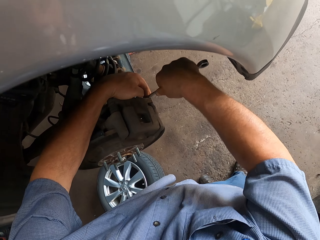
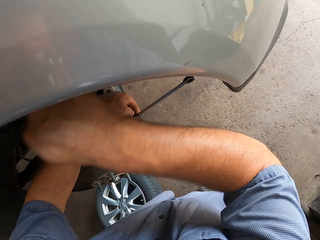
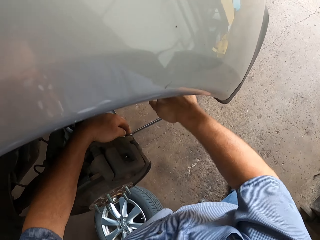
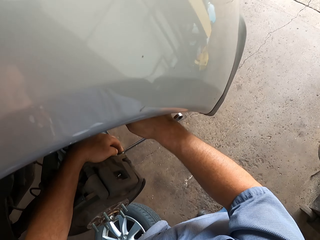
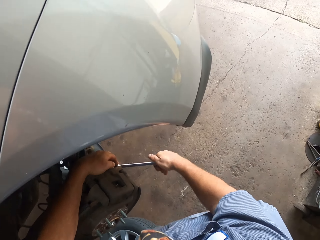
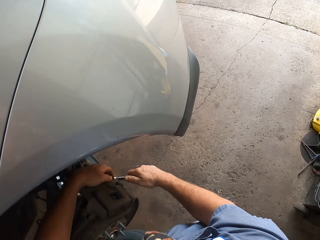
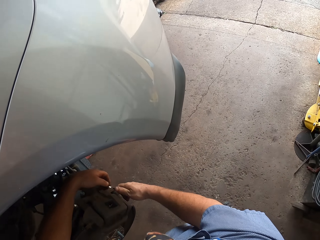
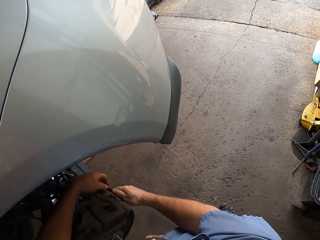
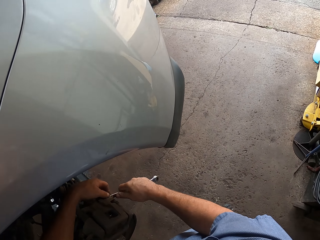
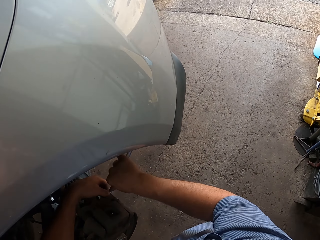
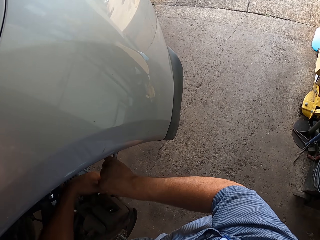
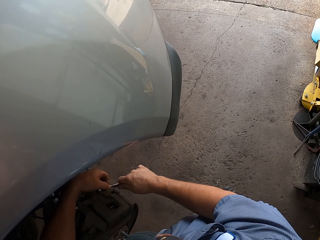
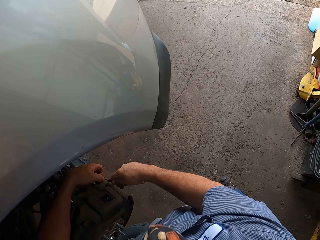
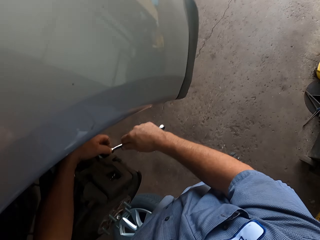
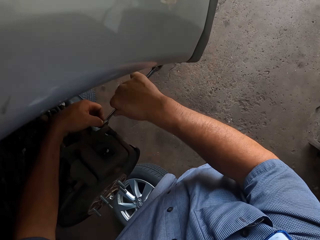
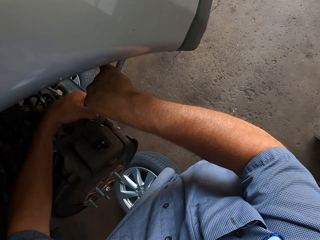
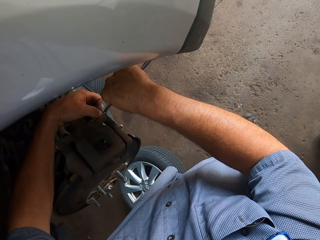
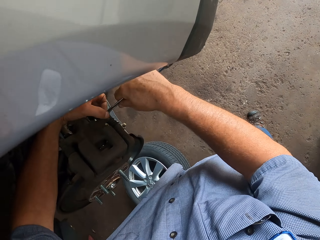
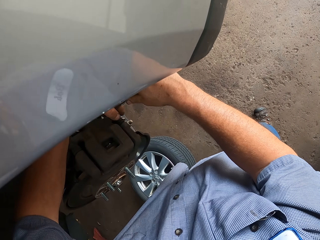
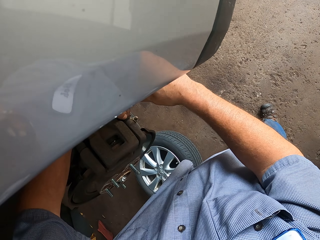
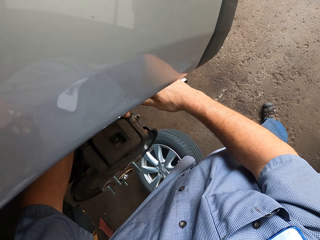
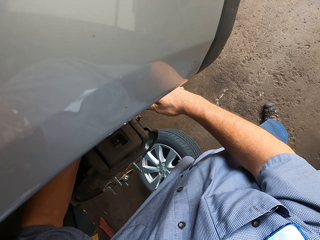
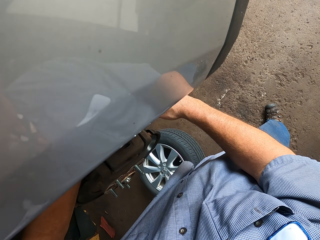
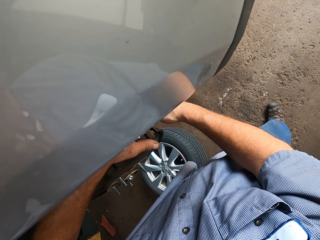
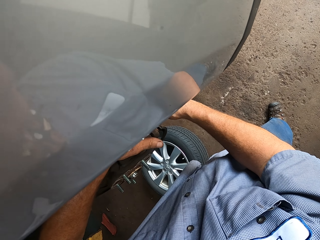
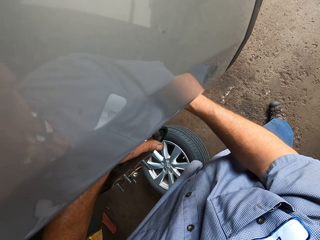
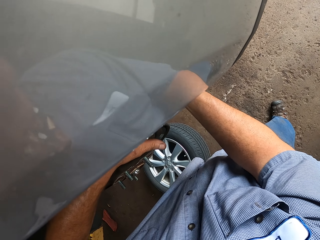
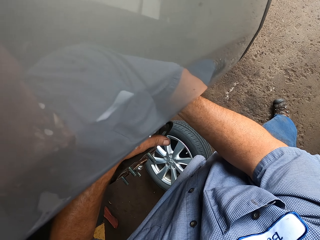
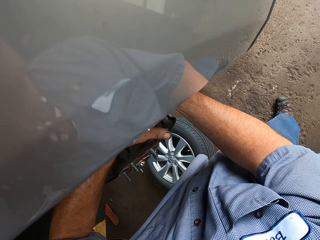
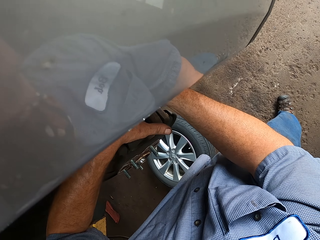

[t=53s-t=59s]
The camera wearer holds something. They unscrew a bolt with the wrench.

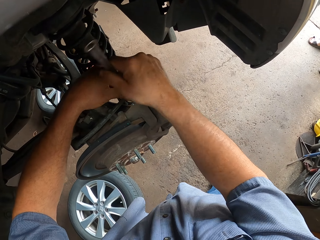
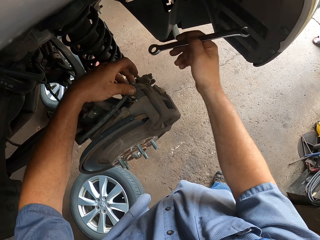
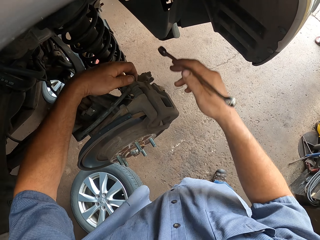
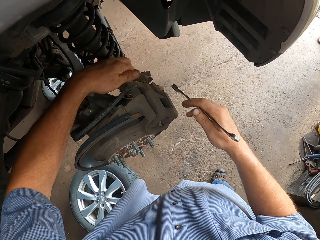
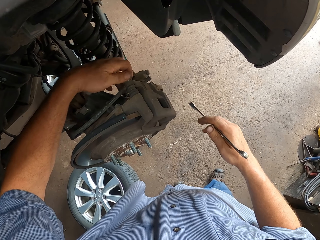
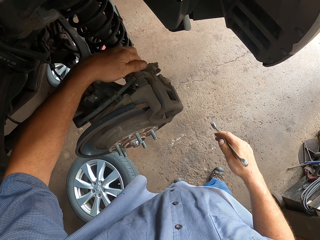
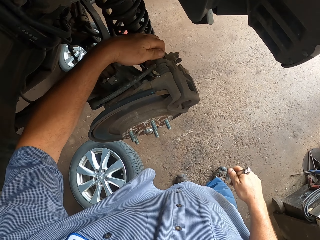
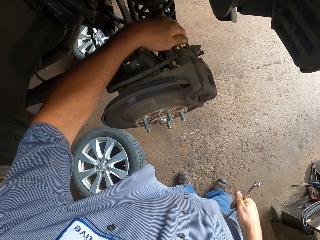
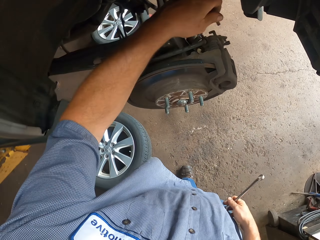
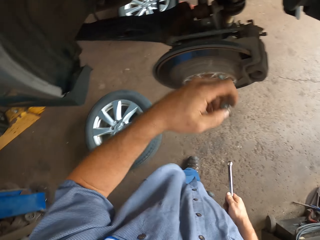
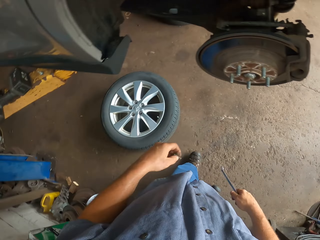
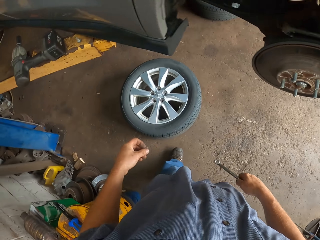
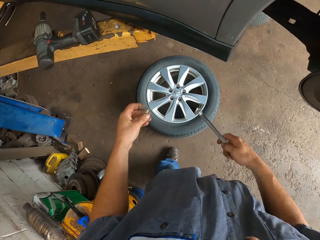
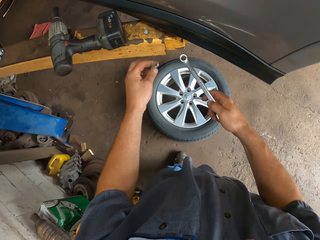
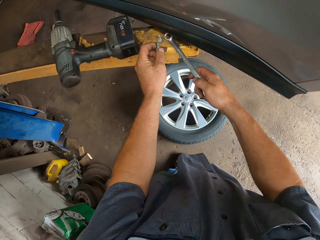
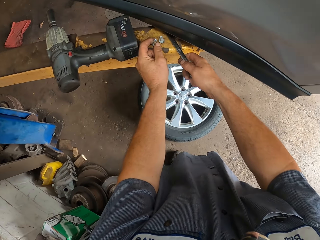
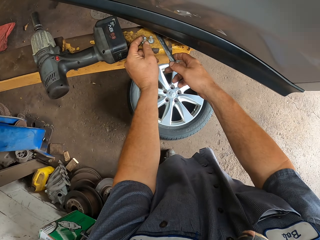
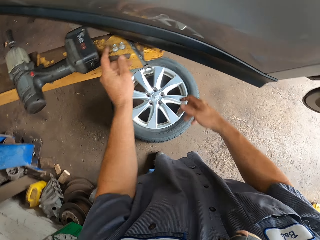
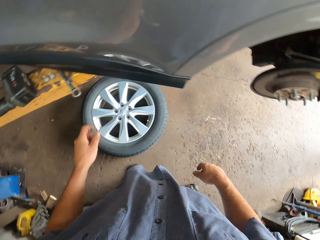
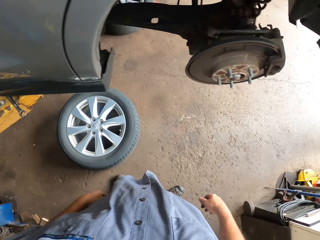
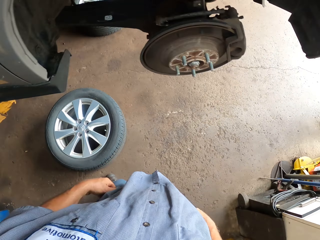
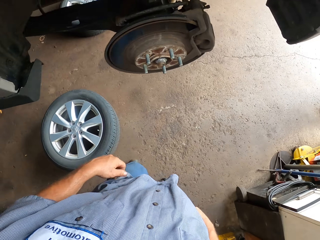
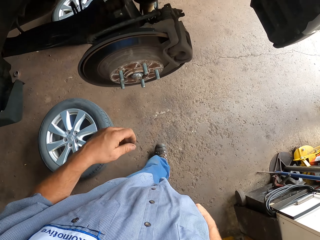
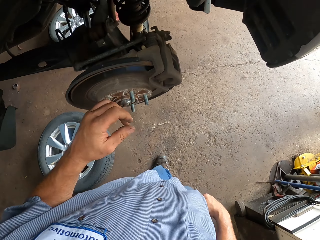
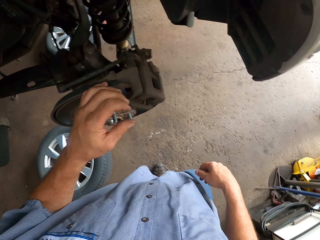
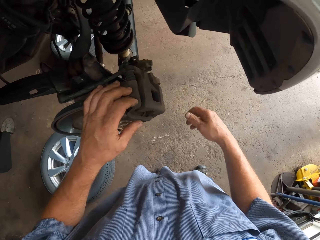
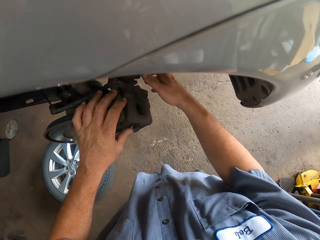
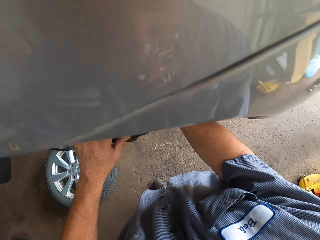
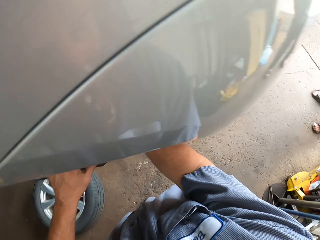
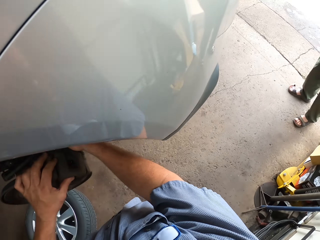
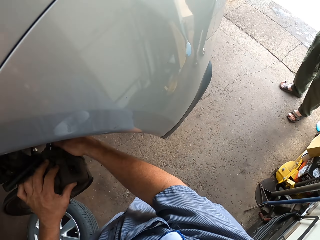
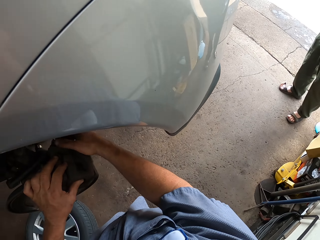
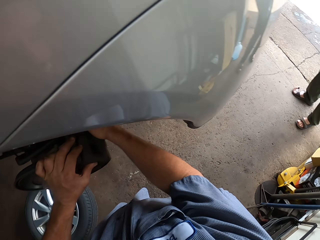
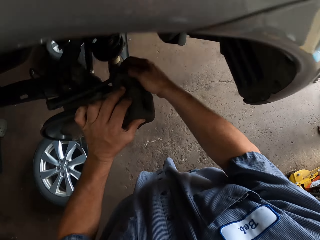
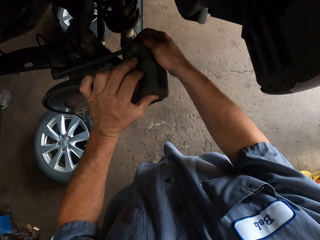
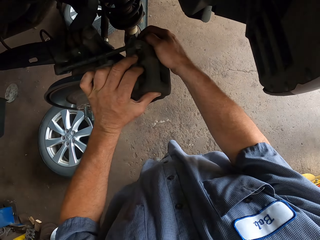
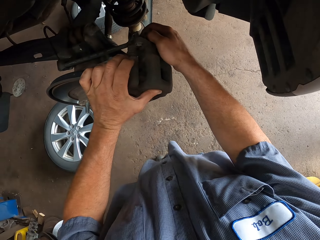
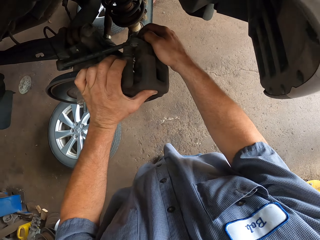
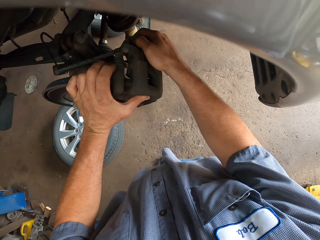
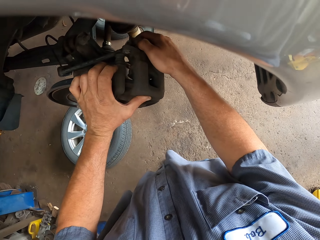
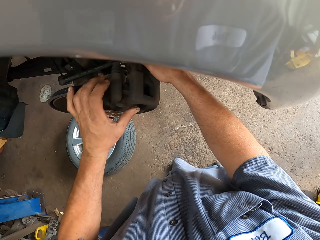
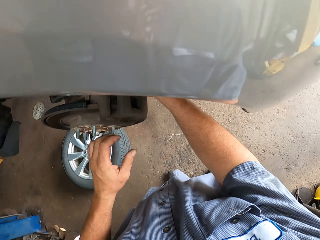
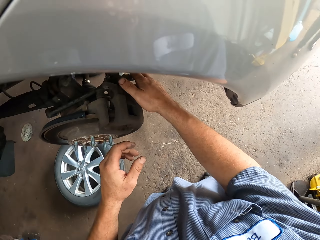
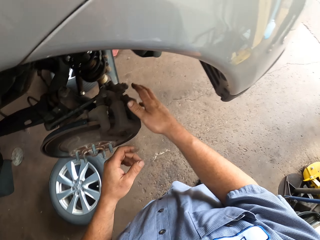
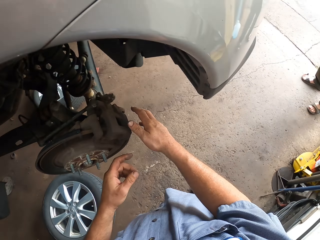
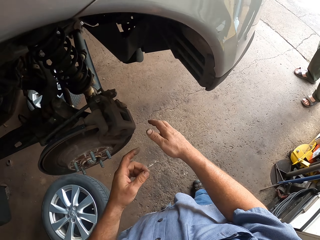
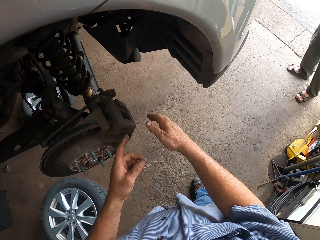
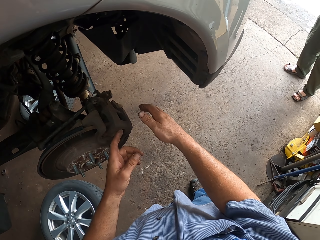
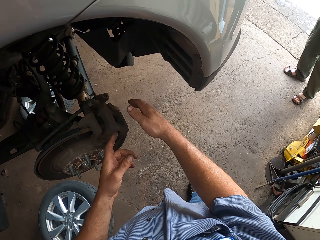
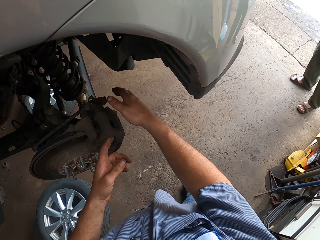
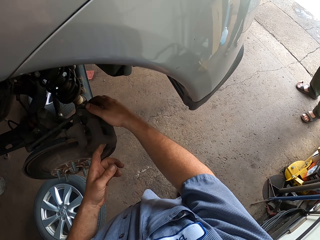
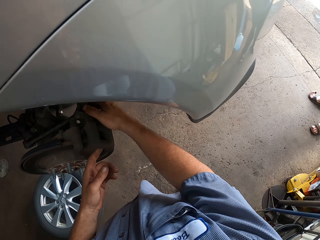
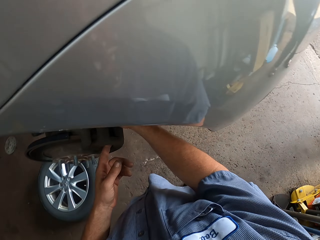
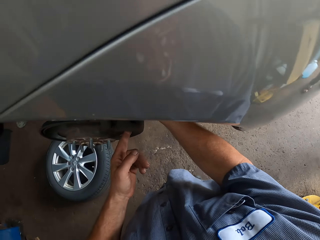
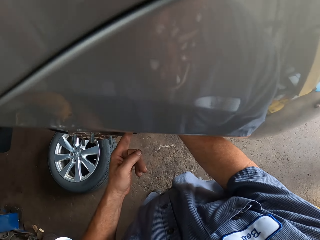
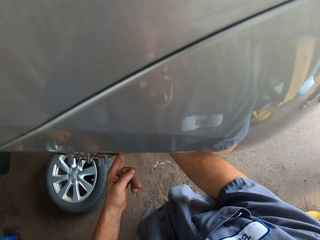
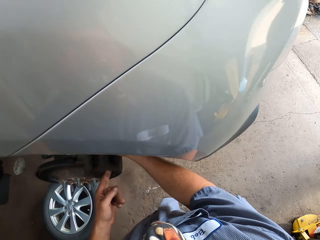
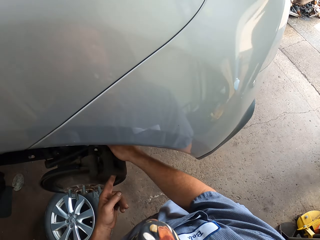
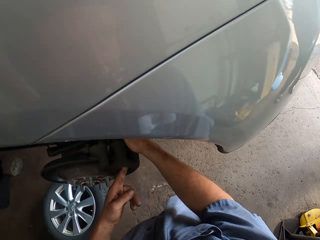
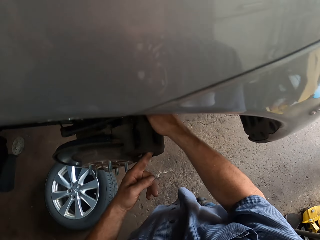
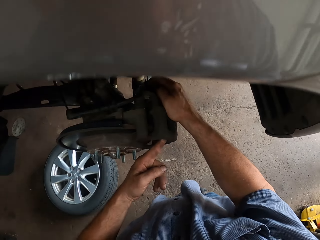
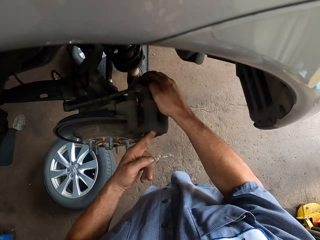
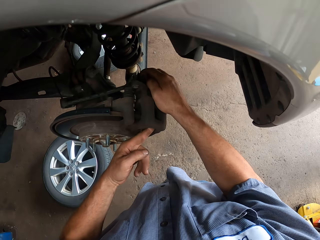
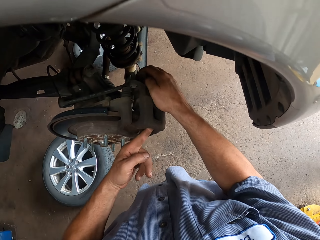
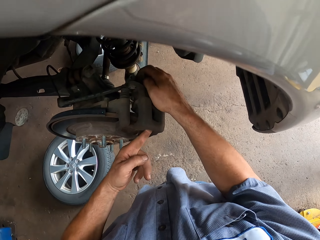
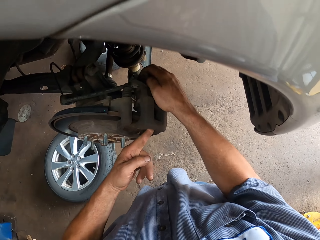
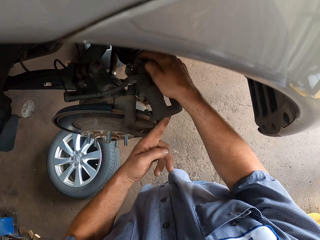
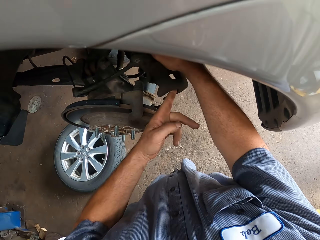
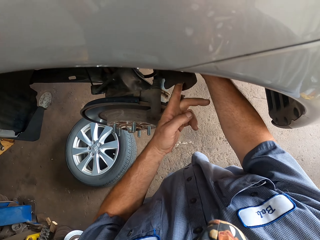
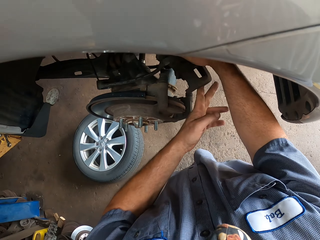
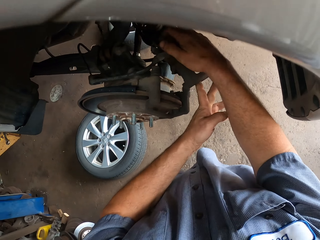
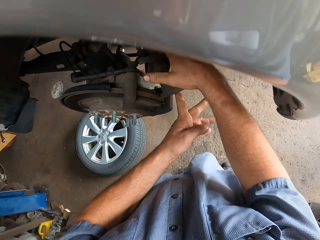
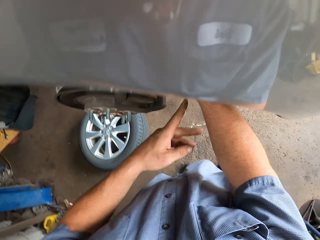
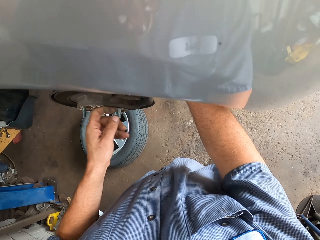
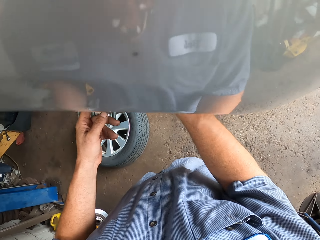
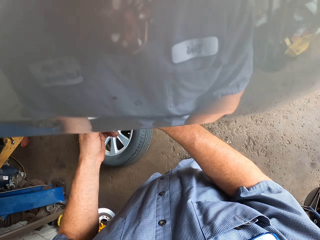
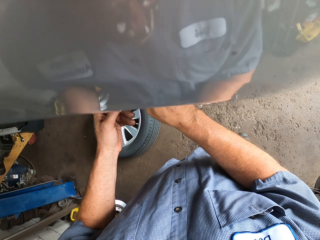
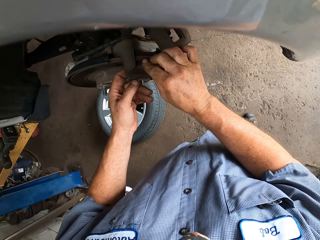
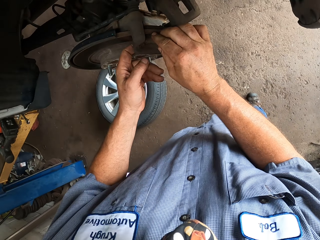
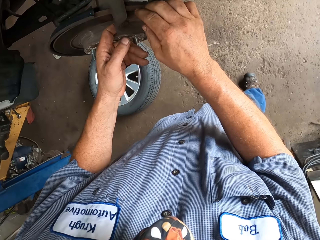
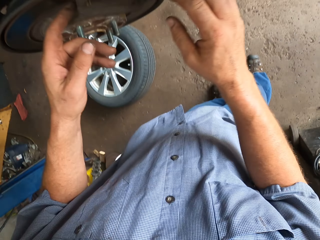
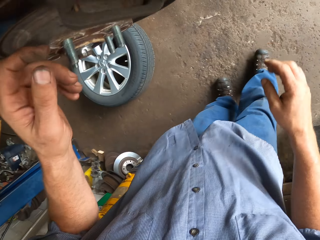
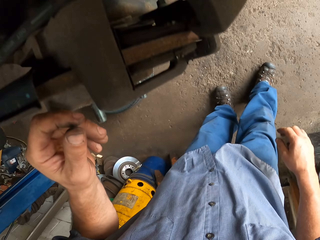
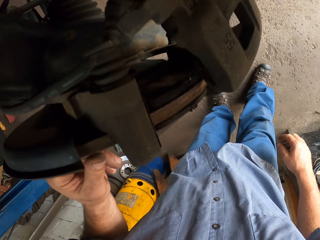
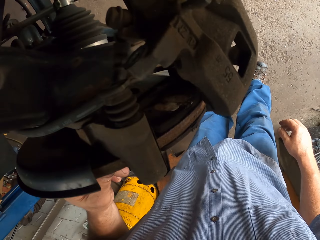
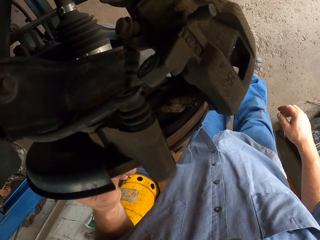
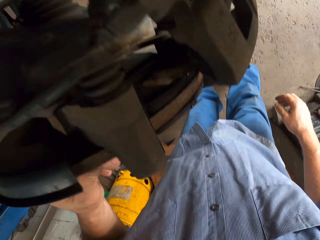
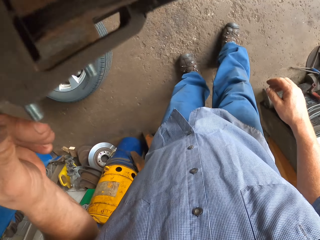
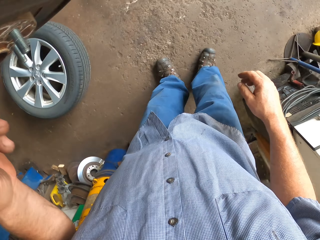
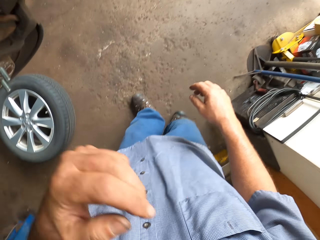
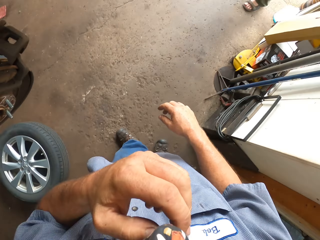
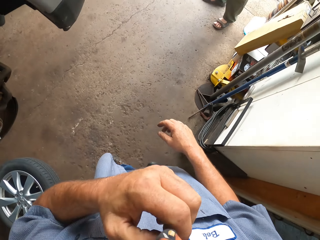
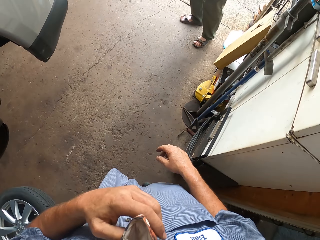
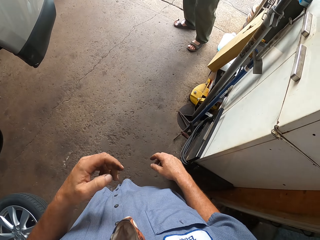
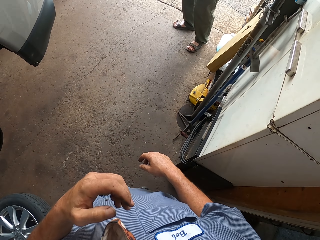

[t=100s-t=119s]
The camera wearer opens a bolt. They place the bolt on the hydraulic car lift machine. They place a spanner on the hydraulic car lift machine. They hold something. They loosen something. They remove the caliper brake. They remove a part of the car. They look at something.
